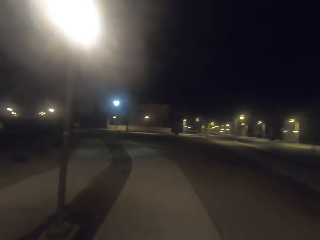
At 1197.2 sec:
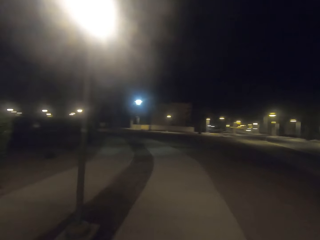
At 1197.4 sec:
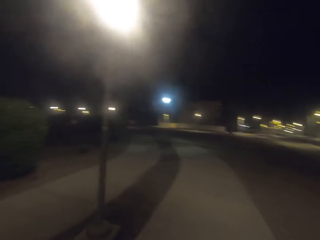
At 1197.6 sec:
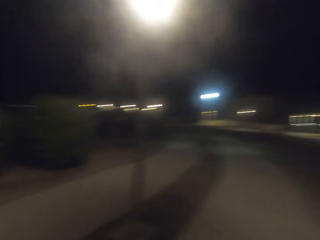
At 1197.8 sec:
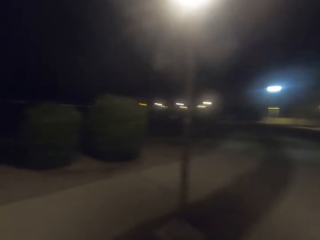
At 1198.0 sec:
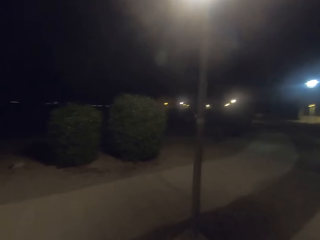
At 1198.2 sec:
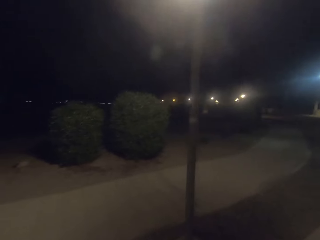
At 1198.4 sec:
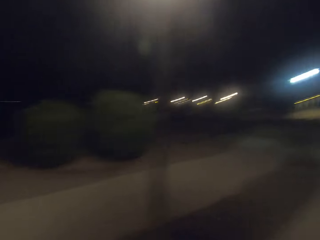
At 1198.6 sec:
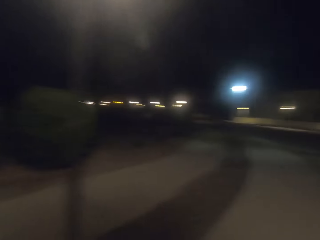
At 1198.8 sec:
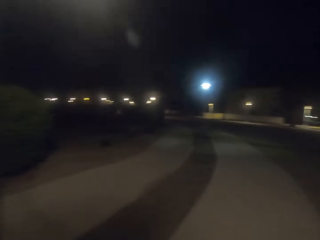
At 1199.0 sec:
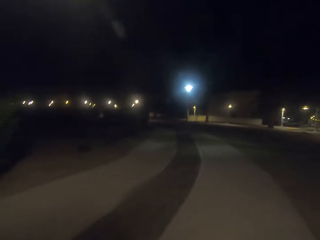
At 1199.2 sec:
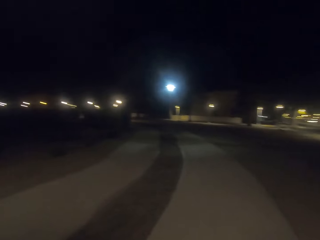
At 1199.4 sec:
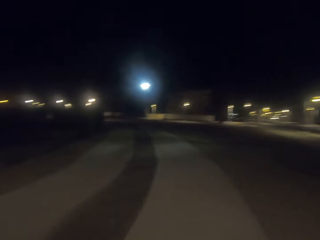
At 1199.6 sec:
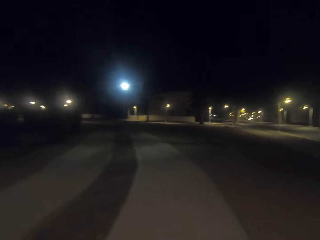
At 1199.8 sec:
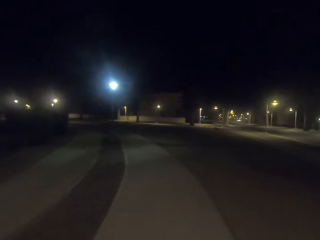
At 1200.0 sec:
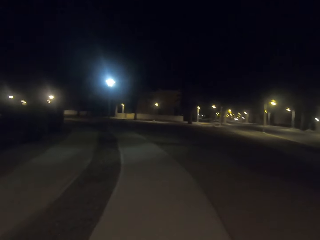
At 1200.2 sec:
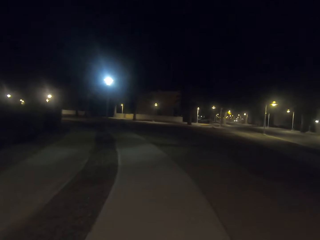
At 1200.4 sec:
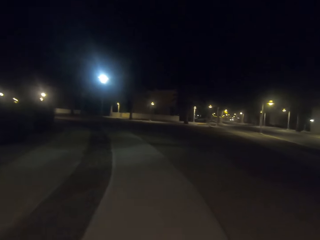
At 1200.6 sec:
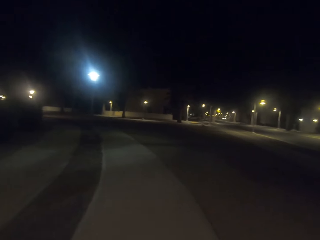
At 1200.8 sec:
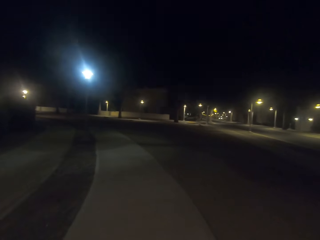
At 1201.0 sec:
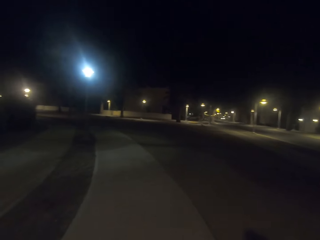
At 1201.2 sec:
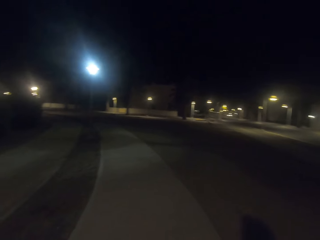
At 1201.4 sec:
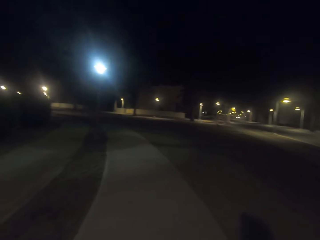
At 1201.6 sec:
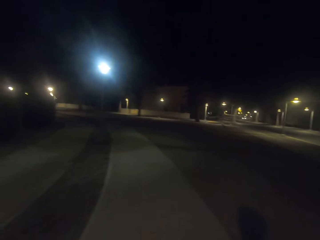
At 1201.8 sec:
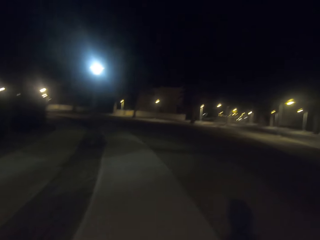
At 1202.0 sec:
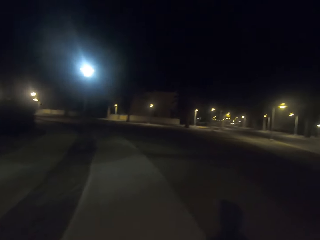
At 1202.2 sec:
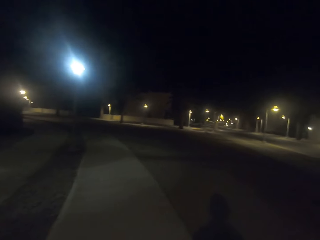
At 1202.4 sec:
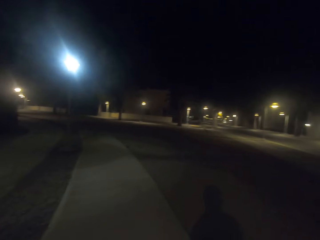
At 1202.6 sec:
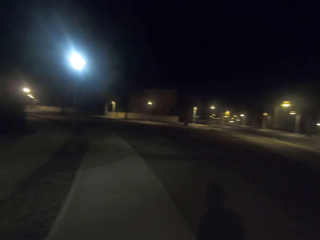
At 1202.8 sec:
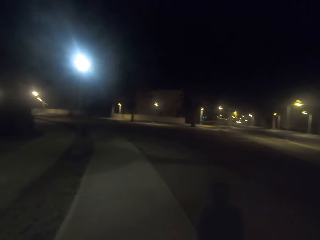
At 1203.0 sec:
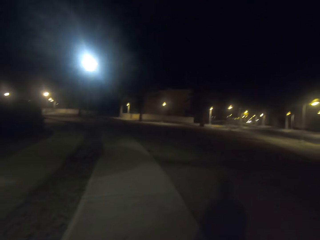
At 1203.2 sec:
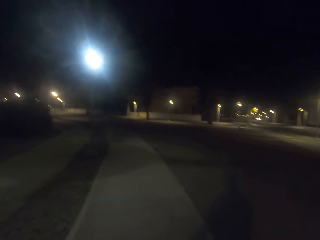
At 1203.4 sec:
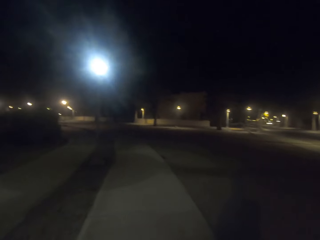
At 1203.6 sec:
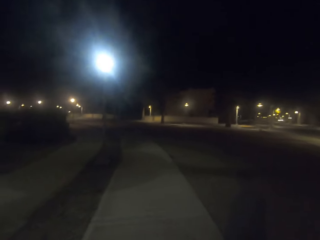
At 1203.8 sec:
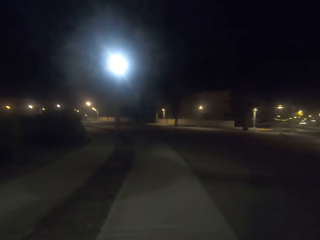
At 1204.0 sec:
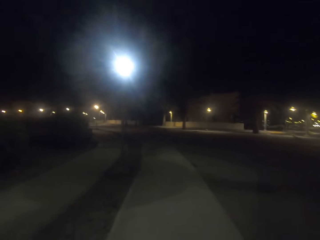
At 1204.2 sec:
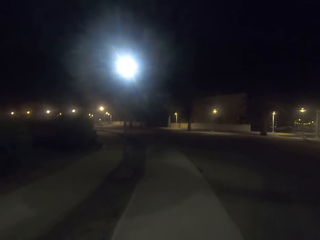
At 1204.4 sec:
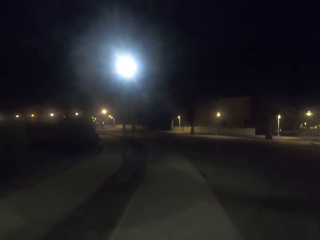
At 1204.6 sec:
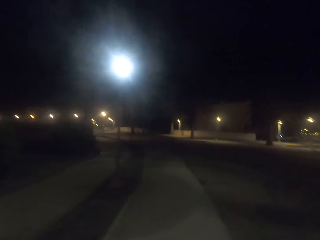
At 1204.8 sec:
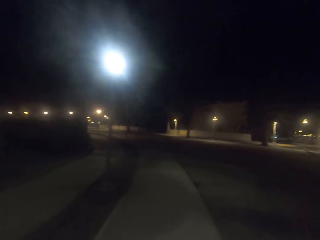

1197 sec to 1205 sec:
The camera wearer looks around the pathway. They walk down the pathway.

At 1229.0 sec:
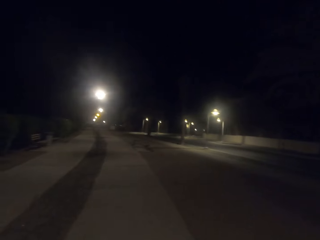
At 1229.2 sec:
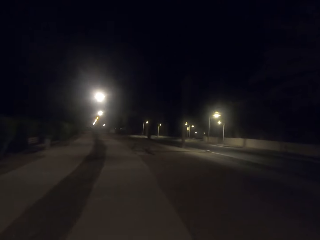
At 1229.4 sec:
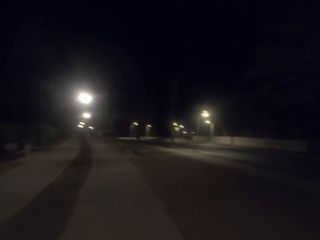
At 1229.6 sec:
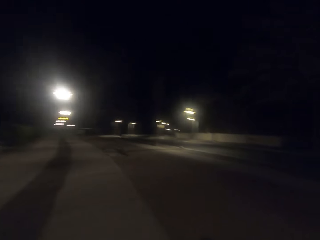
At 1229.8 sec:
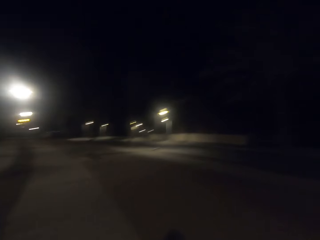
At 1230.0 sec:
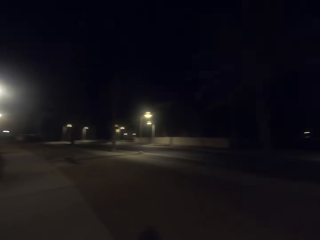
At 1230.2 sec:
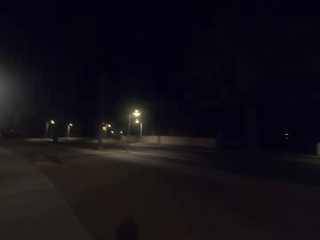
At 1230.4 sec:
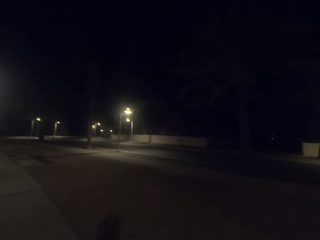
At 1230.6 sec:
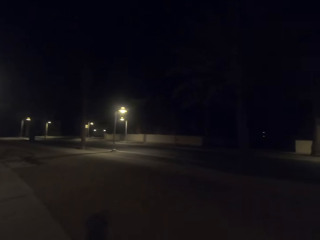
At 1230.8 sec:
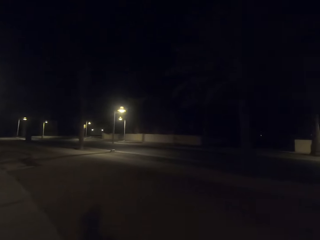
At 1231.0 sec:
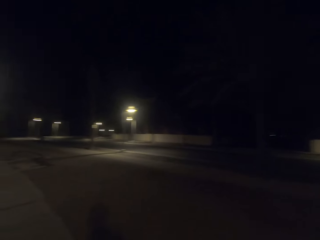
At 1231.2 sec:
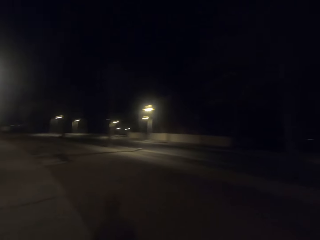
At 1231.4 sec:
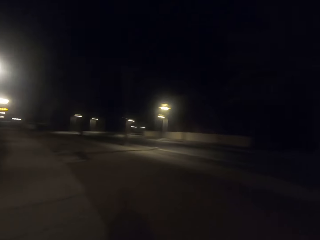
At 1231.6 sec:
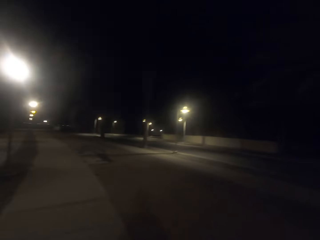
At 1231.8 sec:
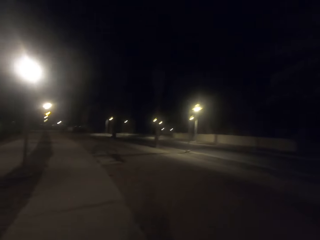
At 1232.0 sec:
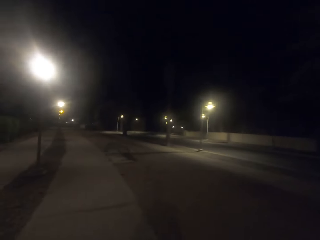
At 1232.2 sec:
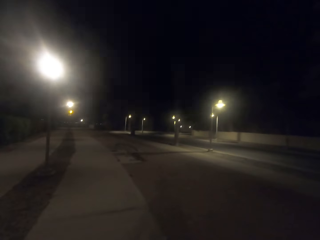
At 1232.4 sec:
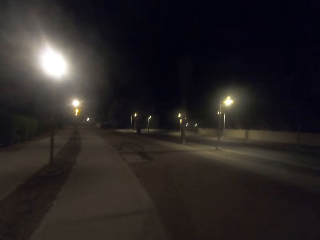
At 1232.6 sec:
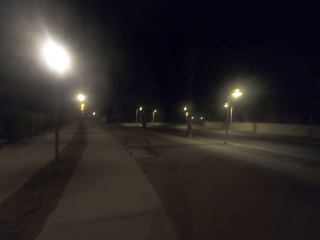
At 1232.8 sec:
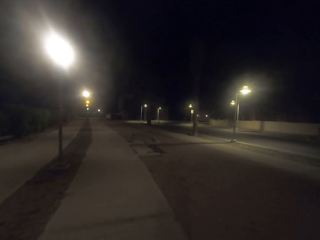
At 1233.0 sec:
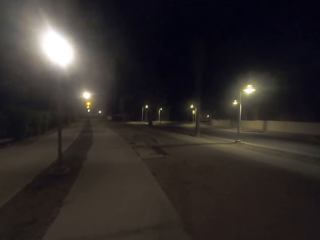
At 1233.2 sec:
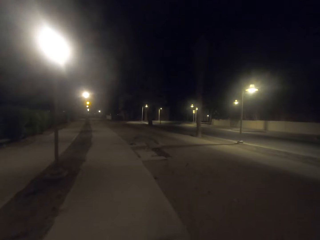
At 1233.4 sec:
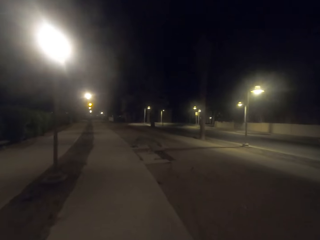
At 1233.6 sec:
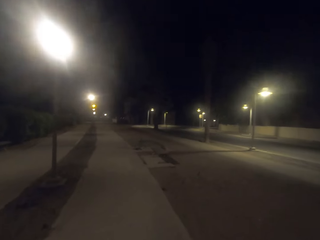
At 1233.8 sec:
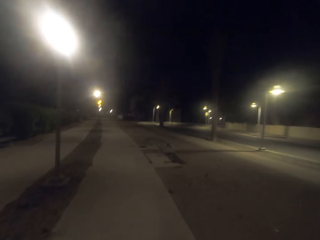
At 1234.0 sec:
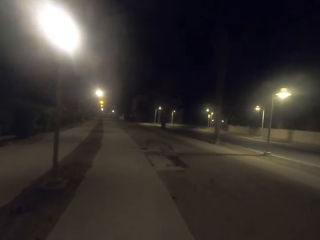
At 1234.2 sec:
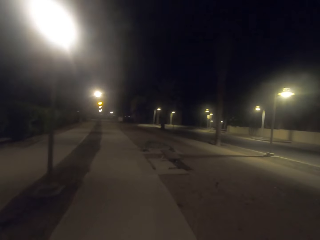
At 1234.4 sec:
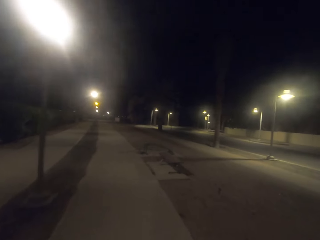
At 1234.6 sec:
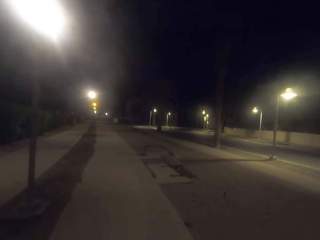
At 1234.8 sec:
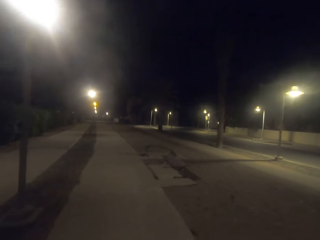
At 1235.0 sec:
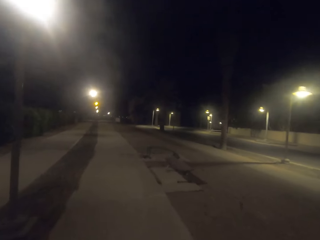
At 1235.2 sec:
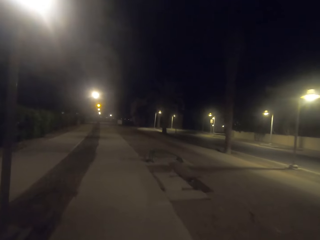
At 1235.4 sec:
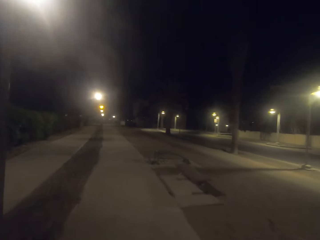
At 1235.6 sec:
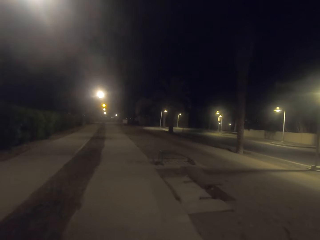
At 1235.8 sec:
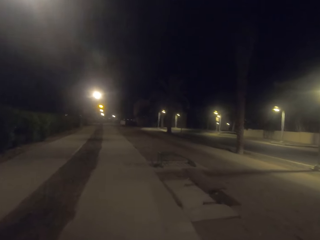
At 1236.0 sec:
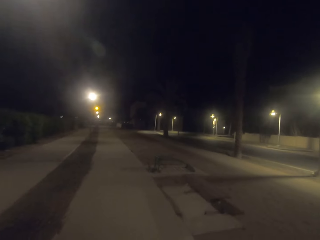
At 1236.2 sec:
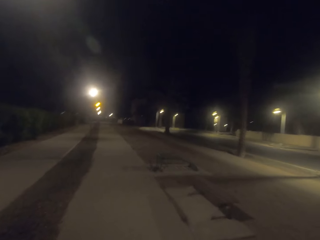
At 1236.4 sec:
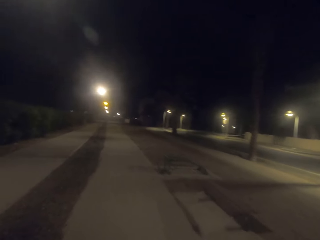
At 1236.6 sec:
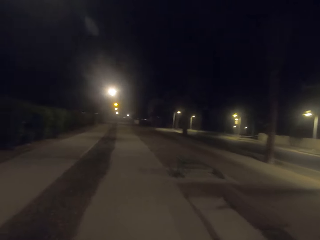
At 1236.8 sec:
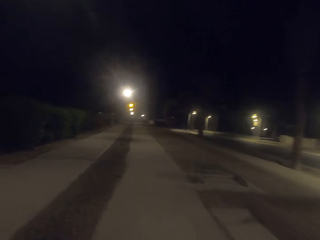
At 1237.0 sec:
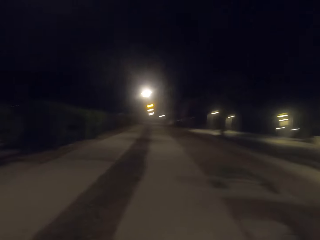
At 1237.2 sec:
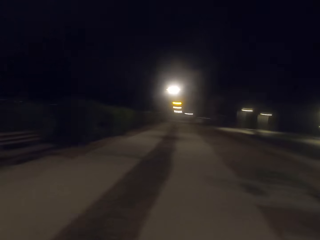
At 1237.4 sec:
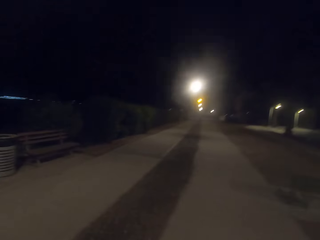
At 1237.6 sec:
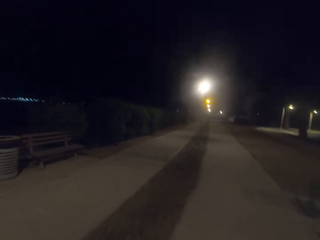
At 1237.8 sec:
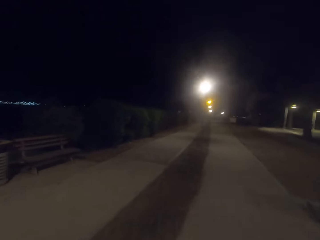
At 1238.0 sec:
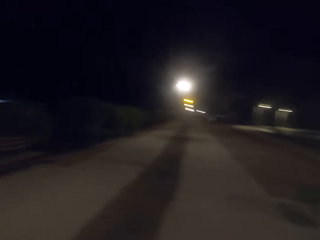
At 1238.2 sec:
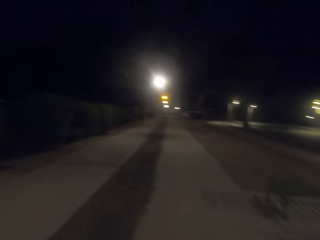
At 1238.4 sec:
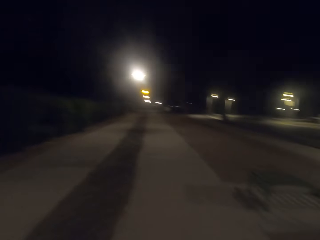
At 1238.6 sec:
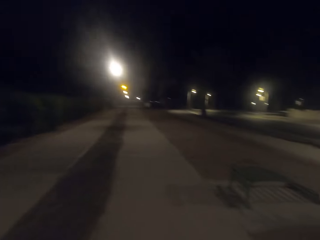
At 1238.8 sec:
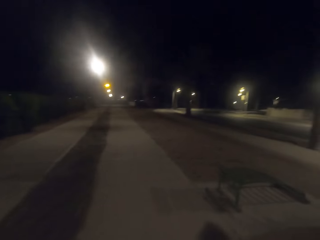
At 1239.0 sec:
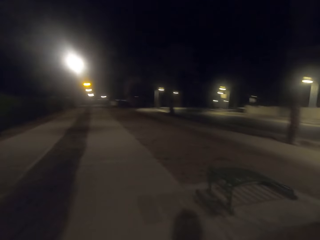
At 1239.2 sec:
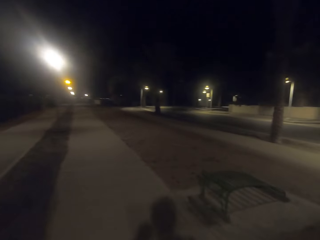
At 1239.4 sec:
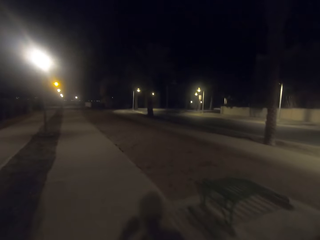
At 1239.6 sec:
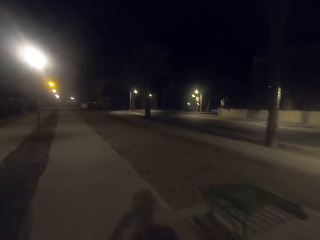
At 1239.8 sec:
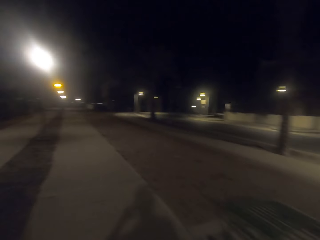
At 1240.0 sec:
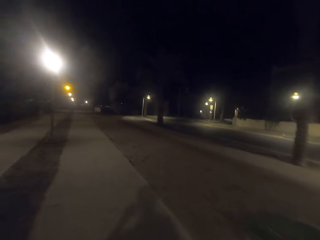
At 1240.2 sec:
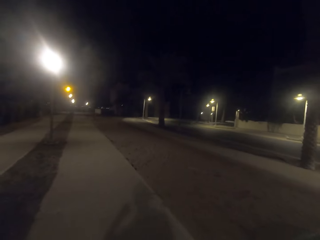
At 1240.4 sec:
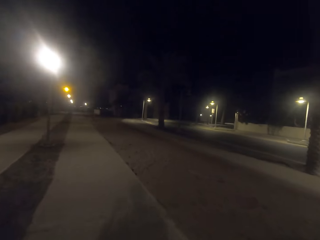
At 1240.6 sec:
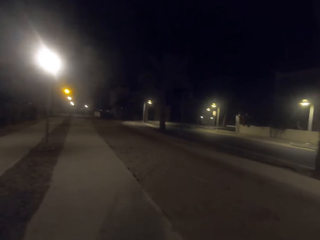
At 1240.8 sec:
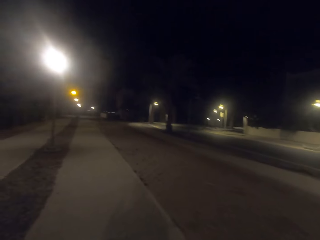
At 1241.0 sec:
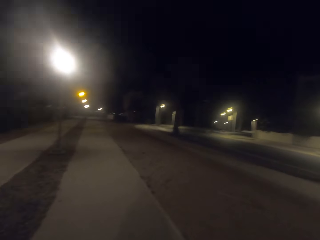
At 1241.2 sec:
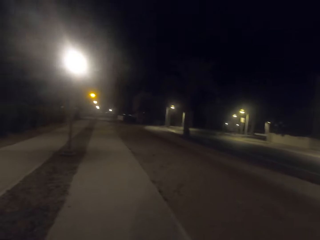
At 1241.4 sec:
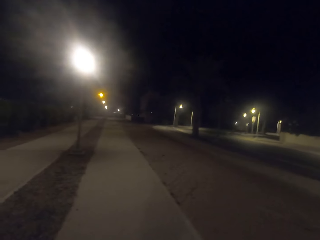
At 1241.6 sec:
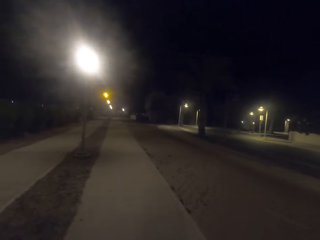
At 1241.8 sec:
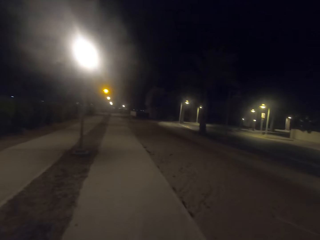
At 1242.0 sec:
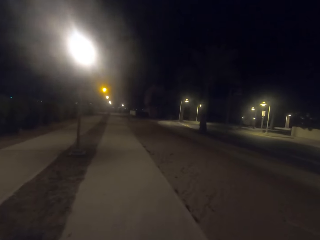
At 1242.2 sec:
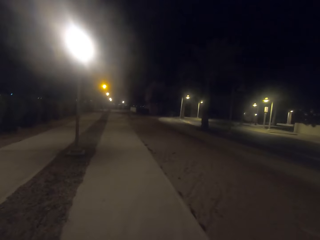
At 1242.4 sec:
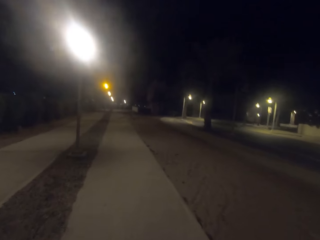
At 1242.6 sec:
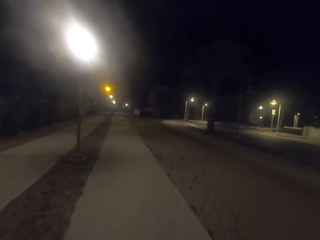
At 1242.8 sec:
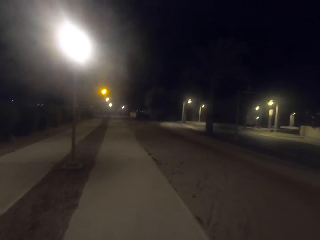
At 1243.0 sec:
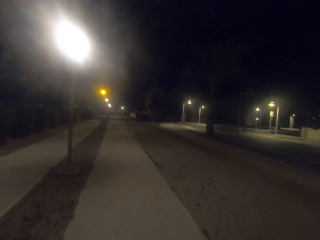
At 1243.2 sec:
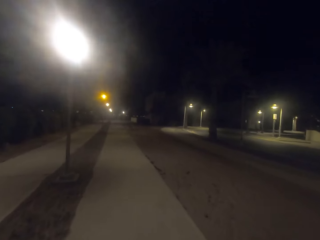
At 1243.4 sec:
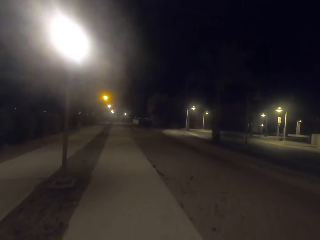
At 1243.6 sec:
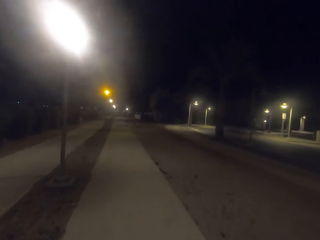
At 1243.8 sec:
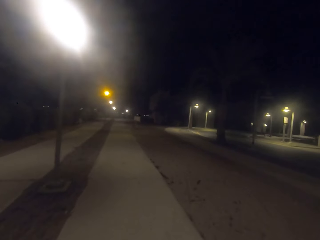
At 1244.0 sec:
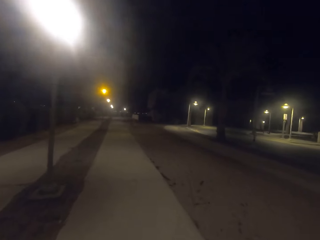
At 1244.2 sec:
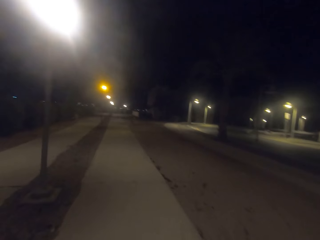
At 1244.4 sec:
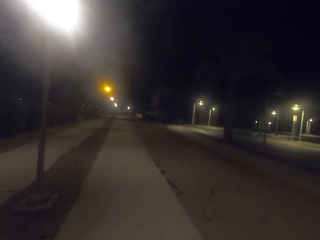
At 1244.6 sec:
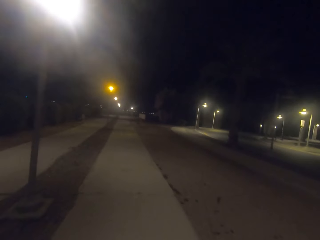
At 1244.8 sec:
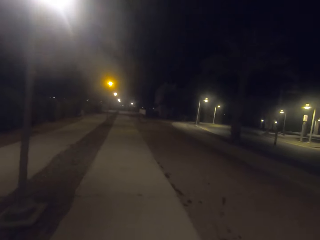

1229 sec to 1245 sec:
The camera wearer looks around the pathway. They walk down the pathway. They look around the pathway. They walk down the pathway.
